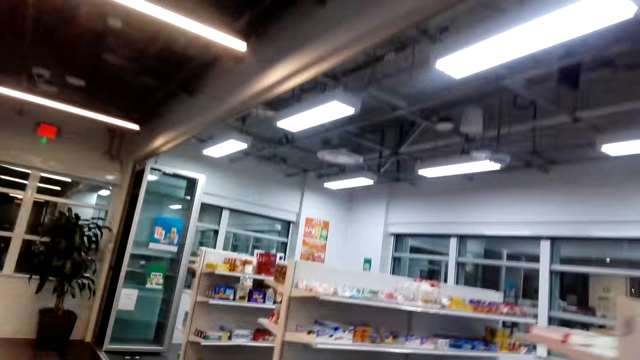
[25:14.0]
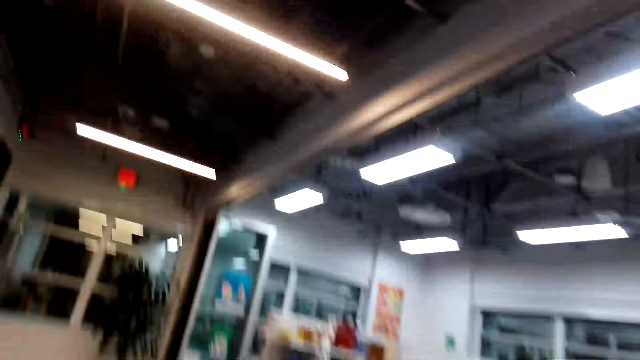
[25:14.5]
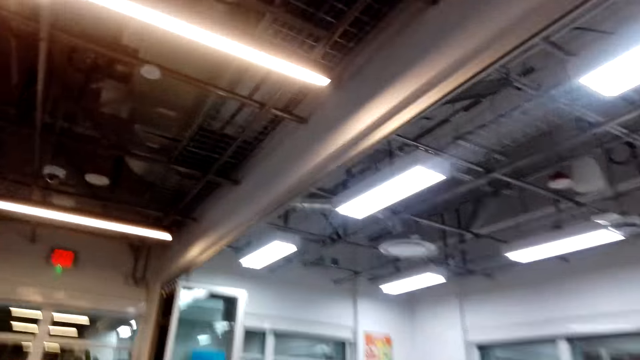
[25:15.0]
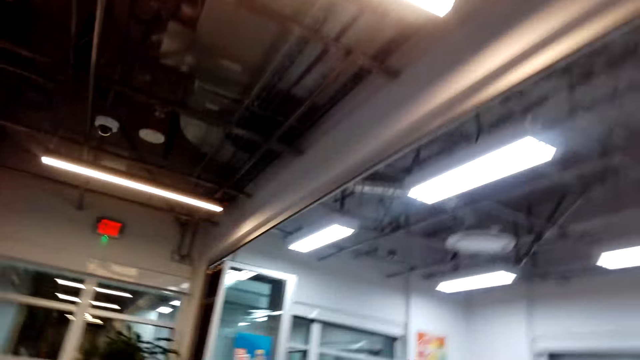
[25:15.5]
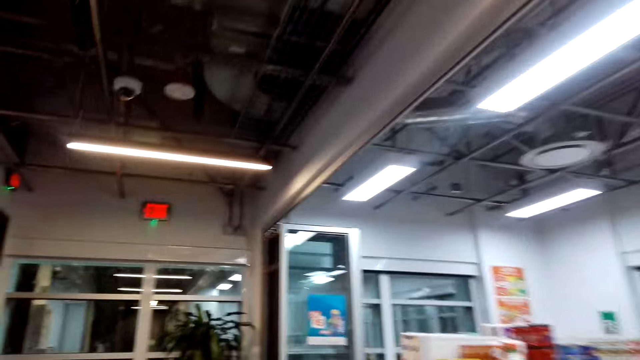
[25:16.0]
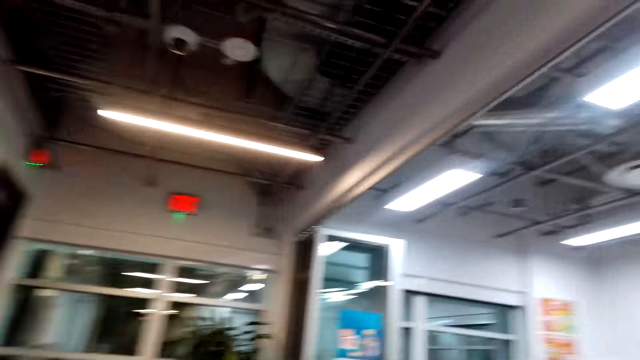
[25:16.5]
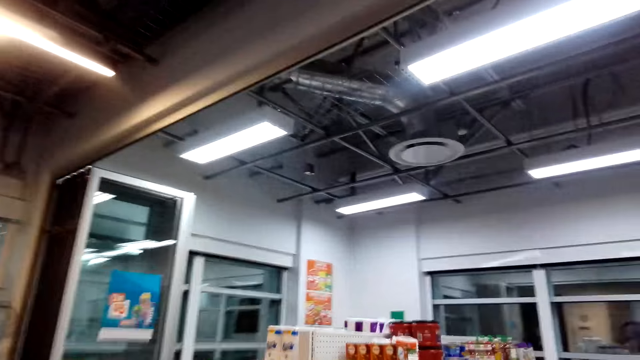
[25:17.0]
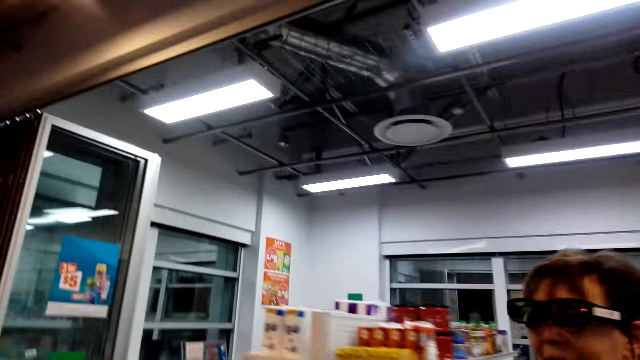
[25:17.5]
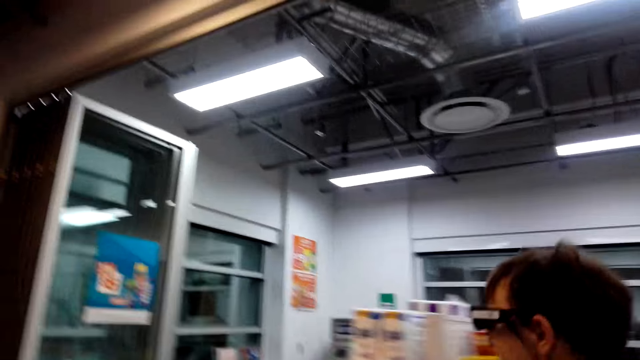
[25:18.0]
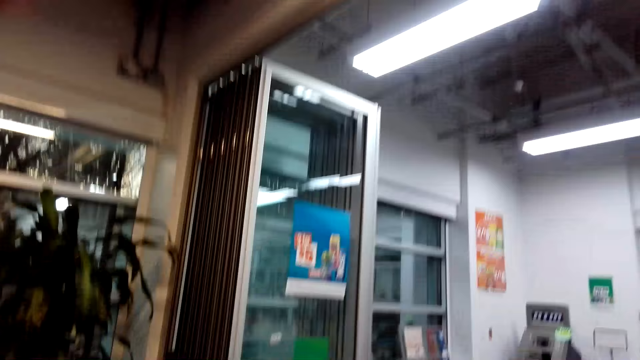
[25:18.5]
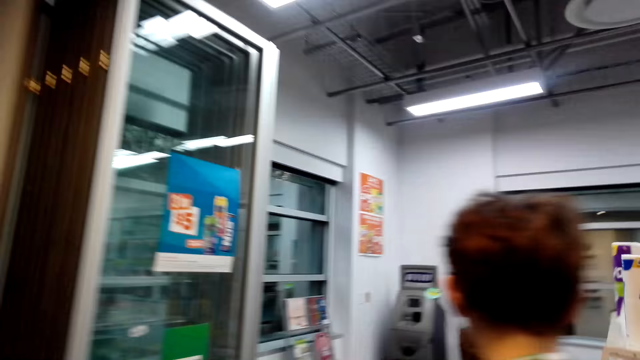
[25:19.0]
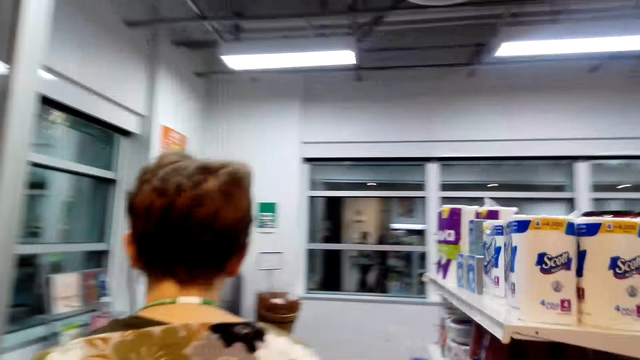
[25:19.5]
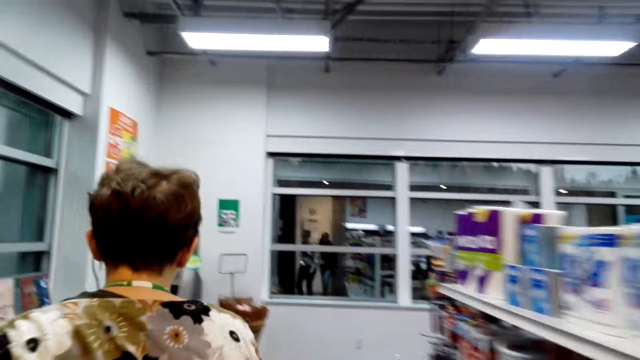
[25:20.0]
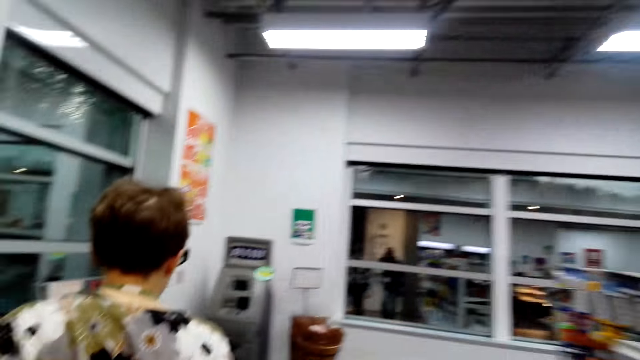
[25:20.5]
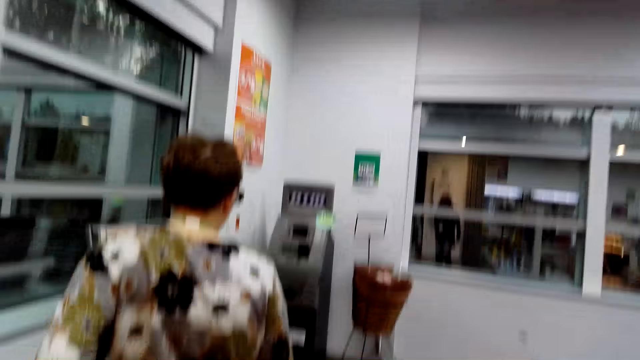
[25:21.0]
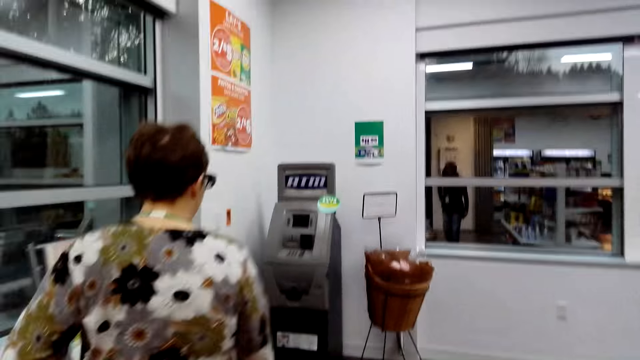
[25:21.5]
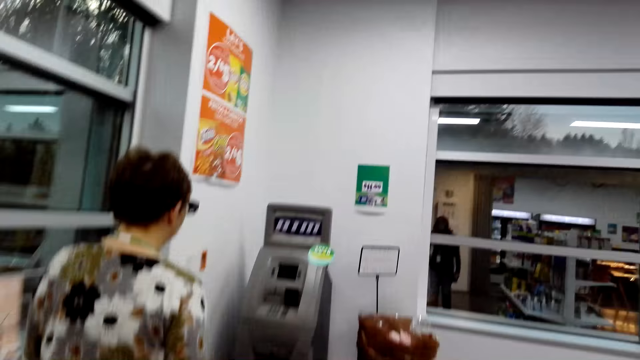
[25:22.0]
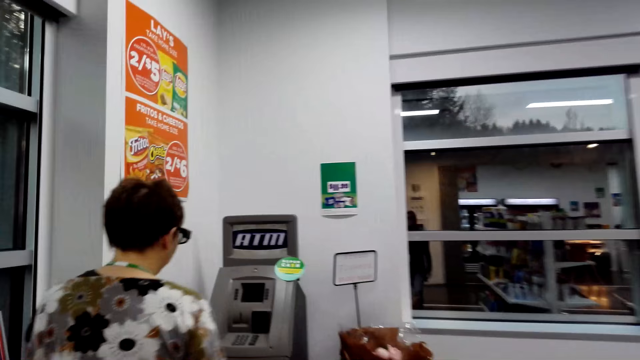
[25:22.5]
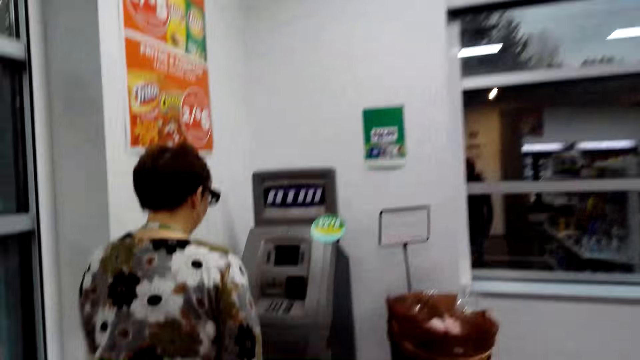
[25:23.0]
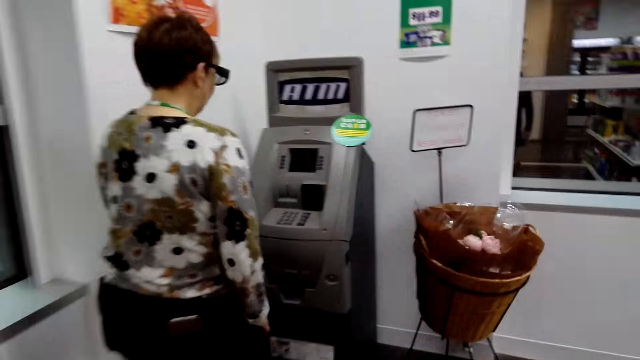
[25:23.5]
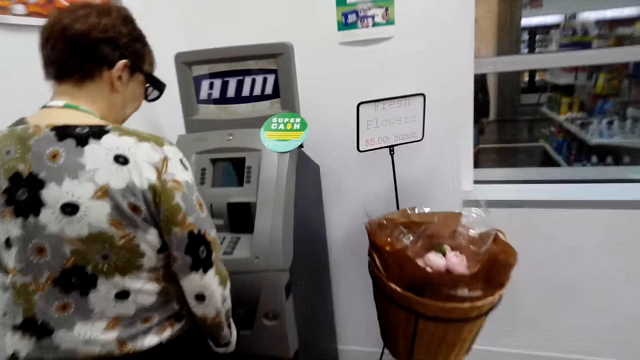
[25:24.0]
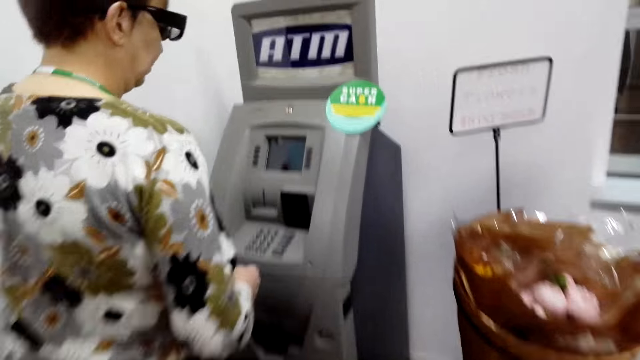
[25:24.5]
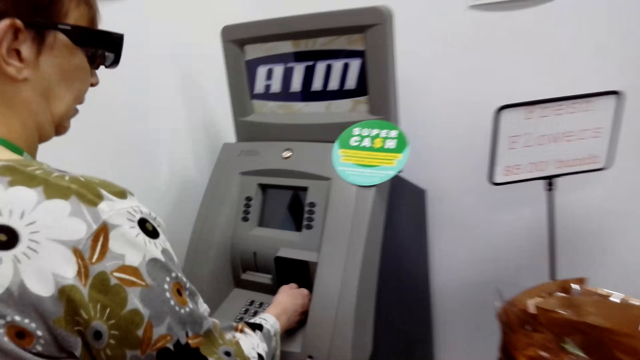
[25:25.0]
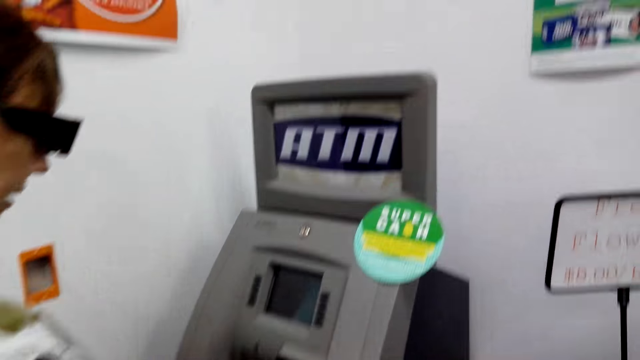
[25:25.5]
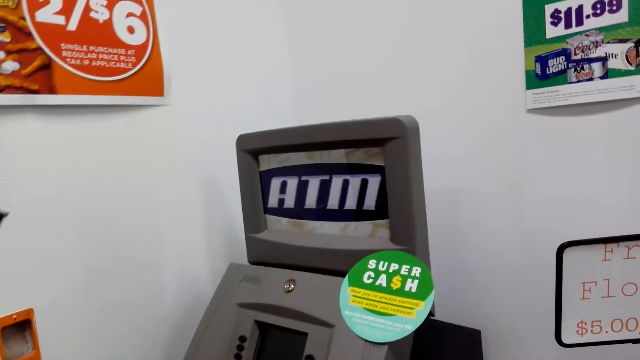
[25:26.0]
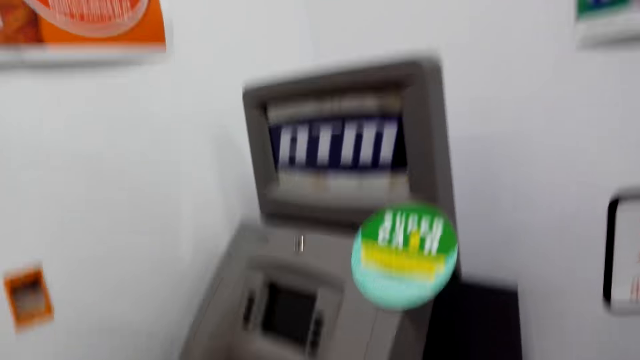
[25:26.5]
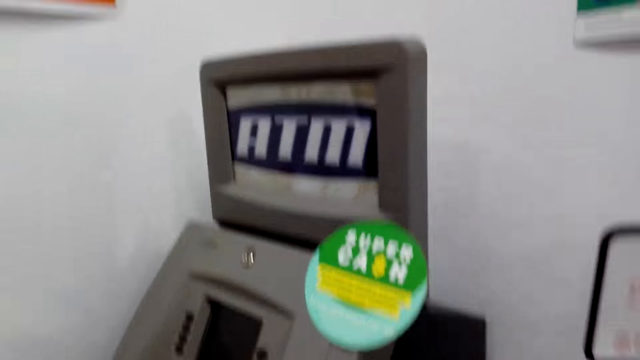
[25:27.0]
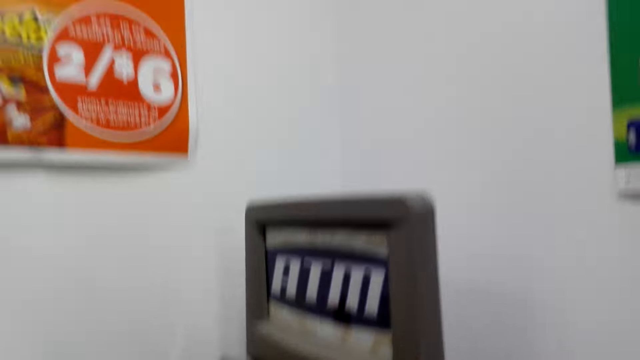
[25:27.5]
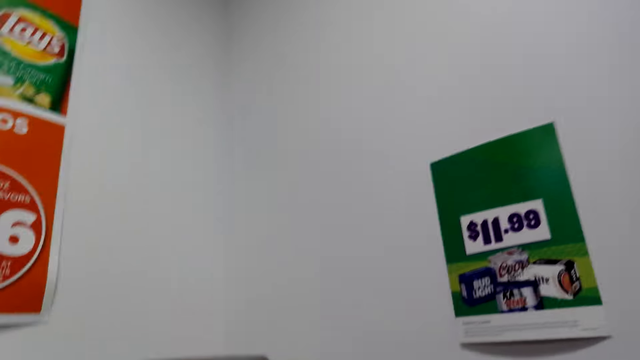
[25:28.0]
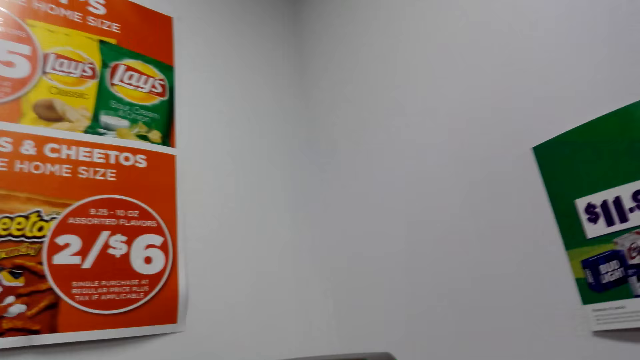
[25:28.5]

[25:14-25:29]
A woman walks towards the ATM machine. The woman puts the card in the ATM machine. The camera wearer operates the ATM.

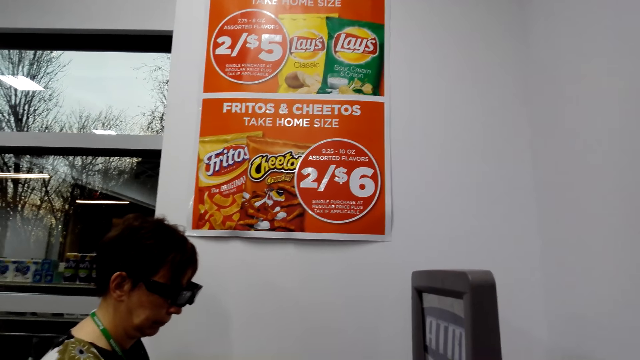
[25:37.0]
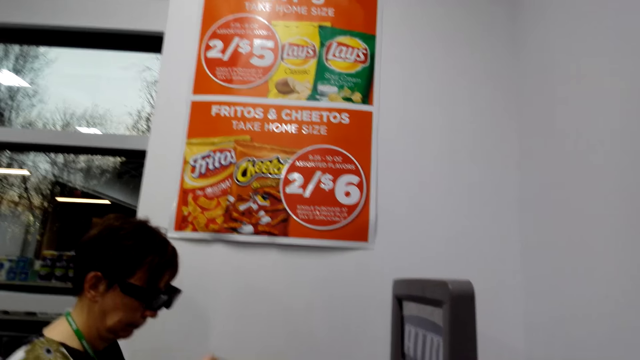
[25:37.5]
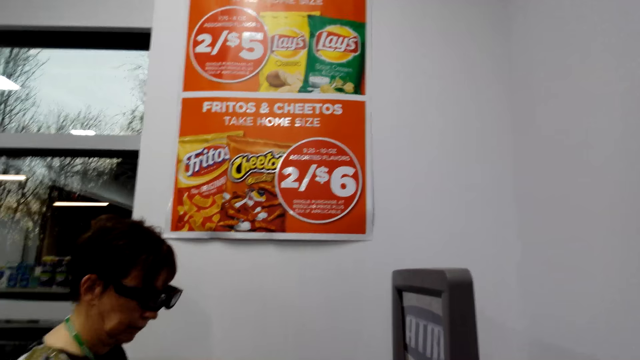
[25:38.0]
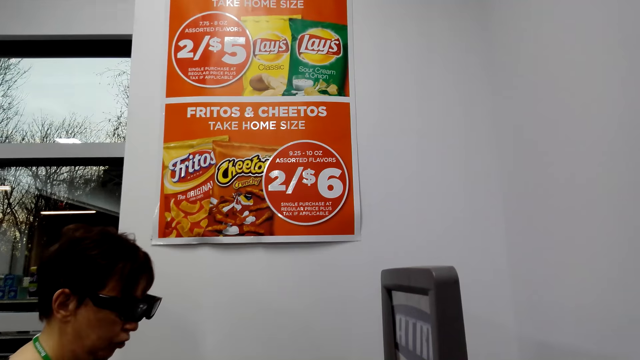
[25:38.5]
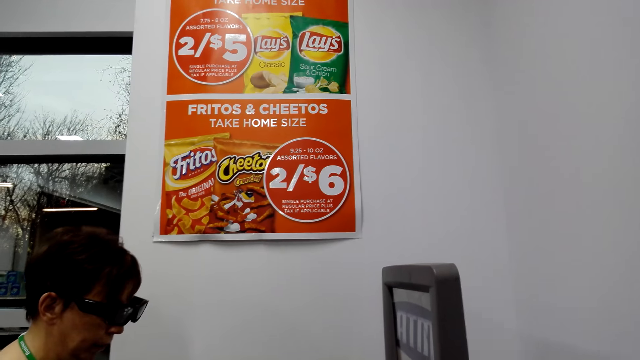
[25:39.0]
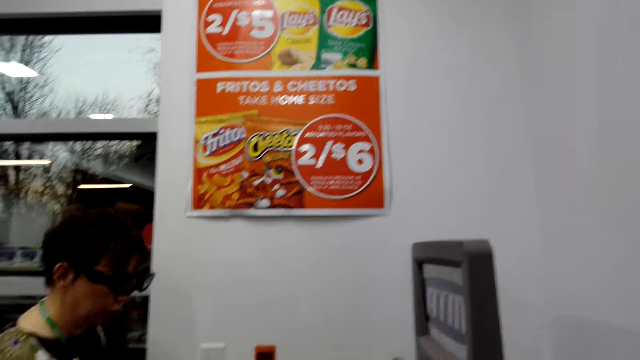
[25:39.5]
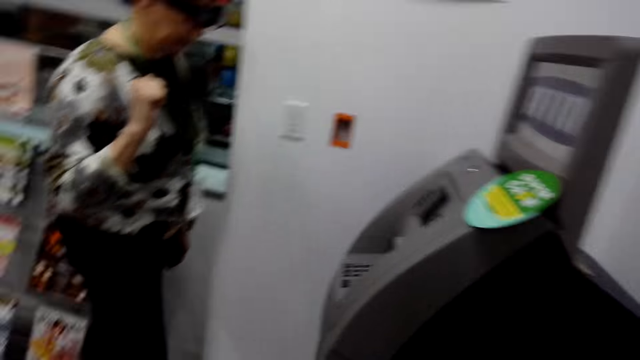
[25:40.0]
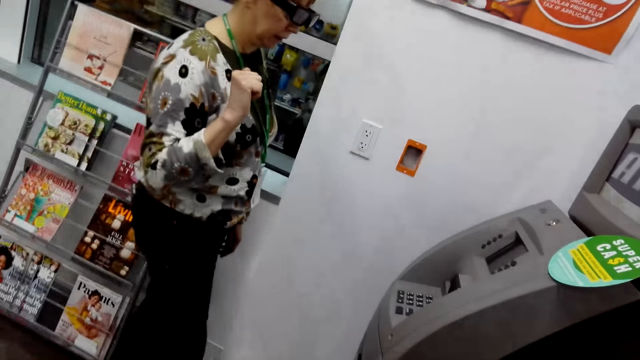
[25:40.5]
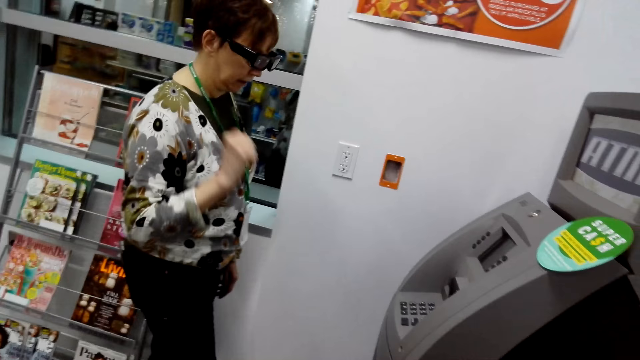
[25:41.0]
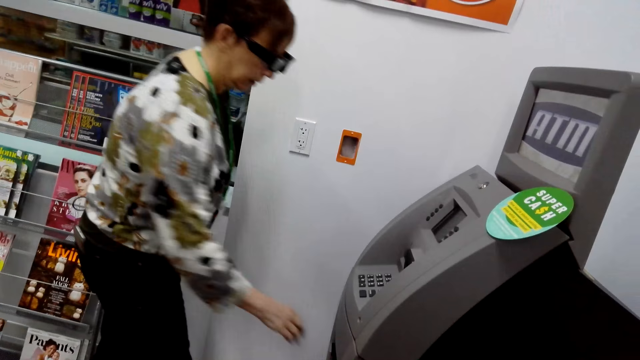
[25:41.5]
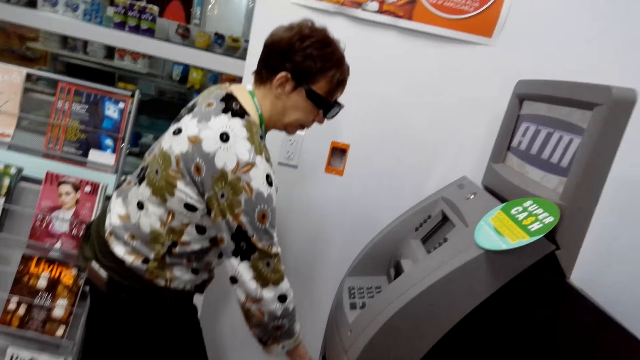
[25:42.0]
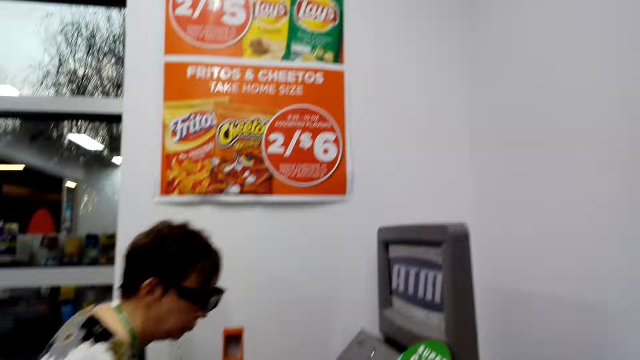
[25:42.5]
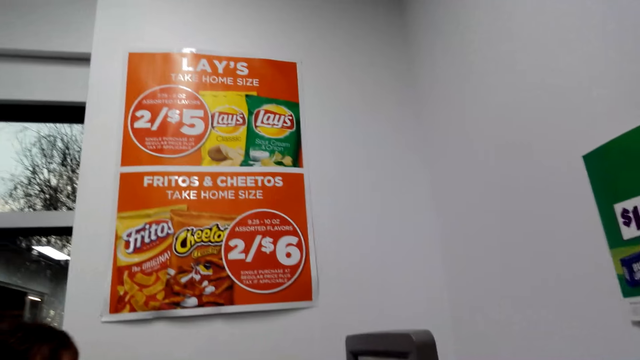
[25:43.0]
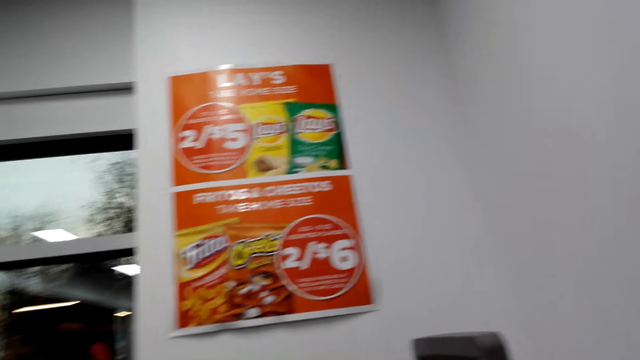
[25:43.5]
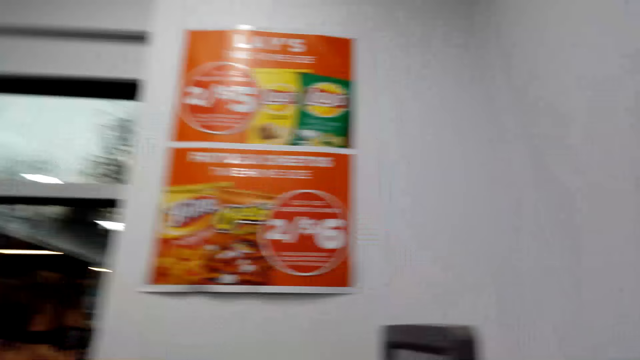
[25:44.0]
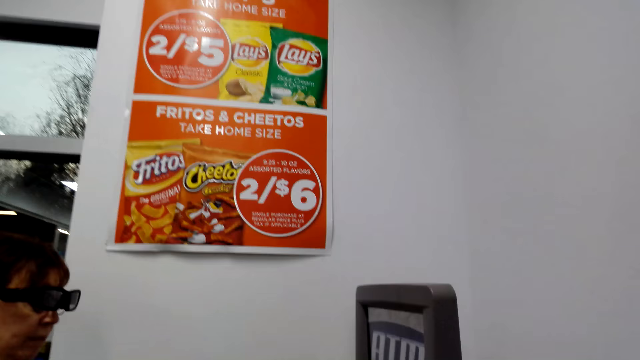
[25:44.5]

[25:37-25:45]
A woman operates the ATM. The woman picks money from the ATM machine.
